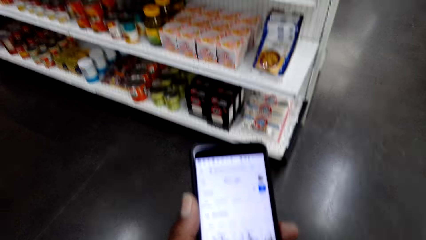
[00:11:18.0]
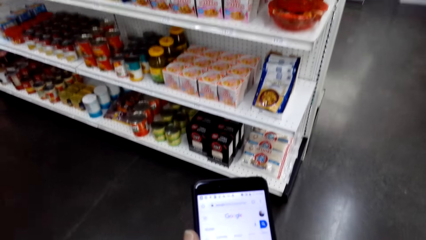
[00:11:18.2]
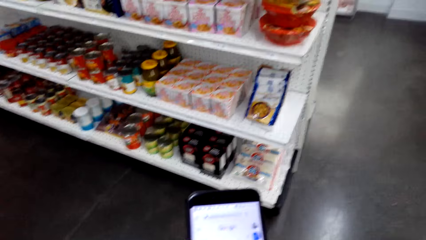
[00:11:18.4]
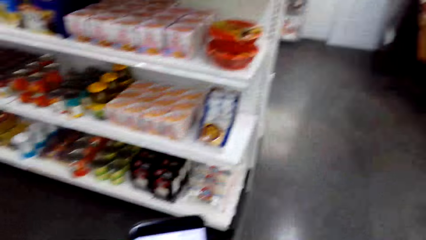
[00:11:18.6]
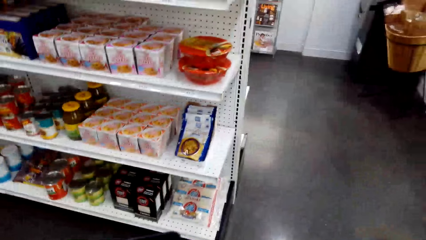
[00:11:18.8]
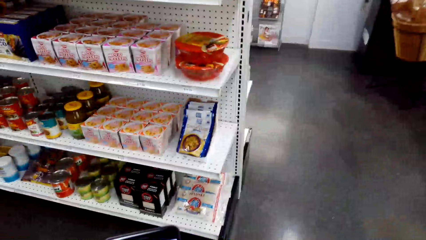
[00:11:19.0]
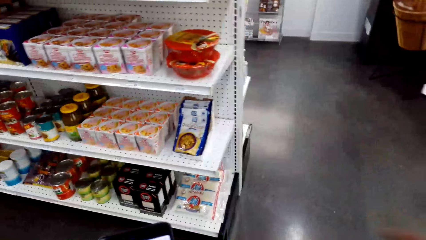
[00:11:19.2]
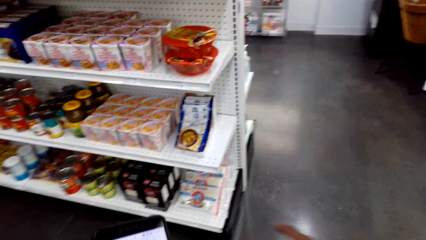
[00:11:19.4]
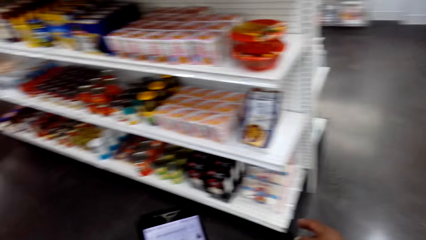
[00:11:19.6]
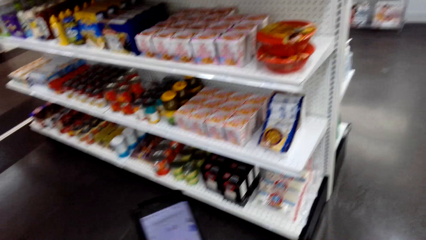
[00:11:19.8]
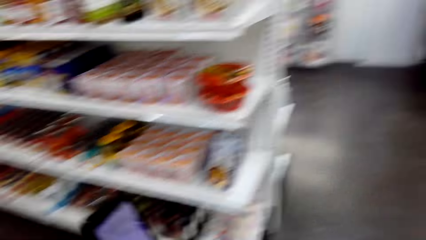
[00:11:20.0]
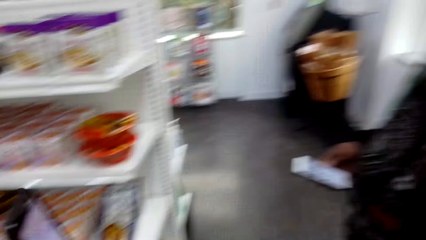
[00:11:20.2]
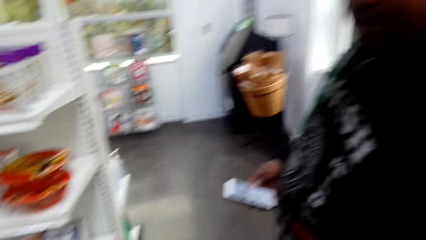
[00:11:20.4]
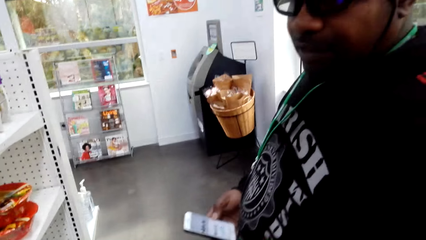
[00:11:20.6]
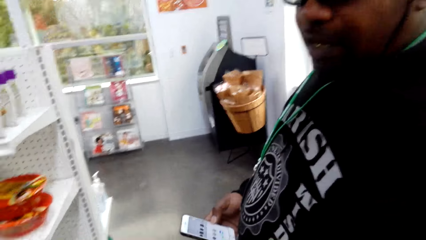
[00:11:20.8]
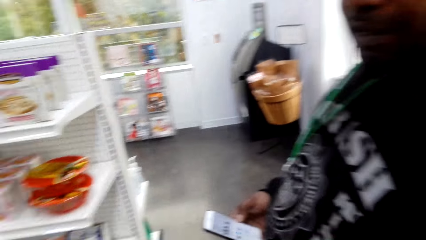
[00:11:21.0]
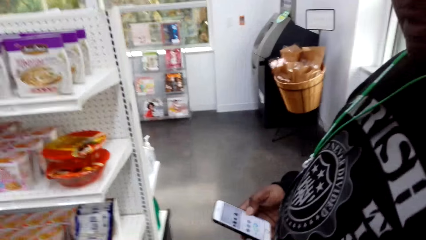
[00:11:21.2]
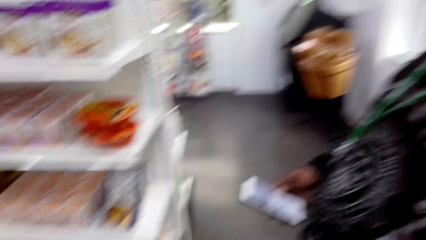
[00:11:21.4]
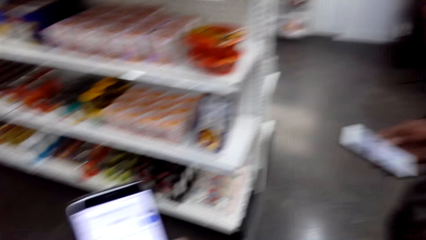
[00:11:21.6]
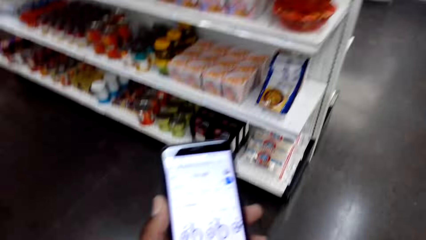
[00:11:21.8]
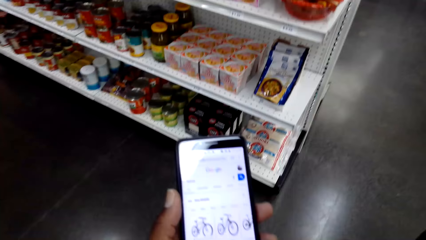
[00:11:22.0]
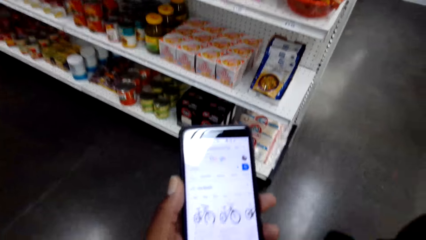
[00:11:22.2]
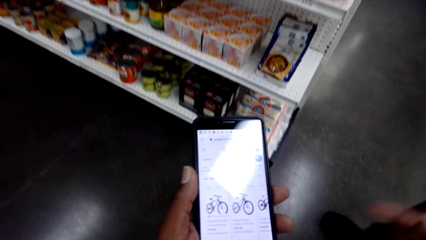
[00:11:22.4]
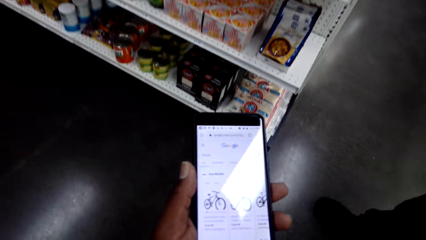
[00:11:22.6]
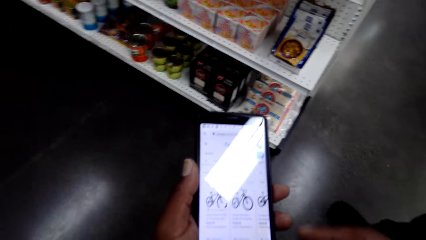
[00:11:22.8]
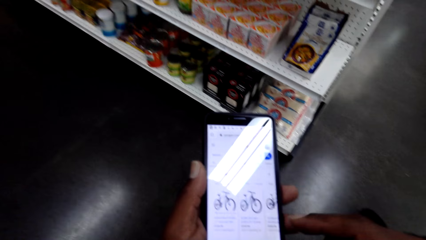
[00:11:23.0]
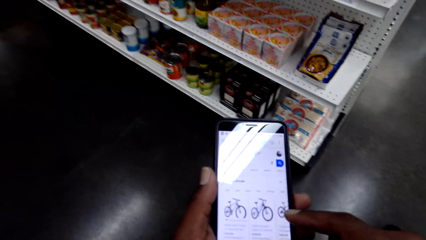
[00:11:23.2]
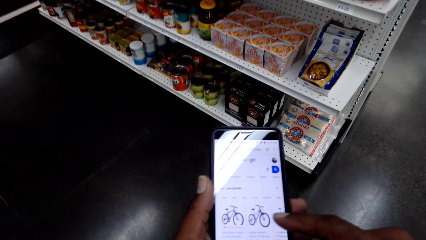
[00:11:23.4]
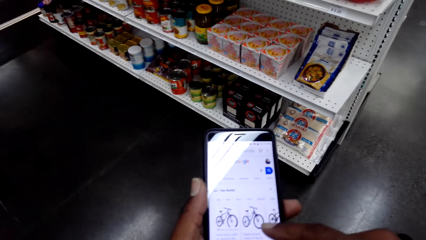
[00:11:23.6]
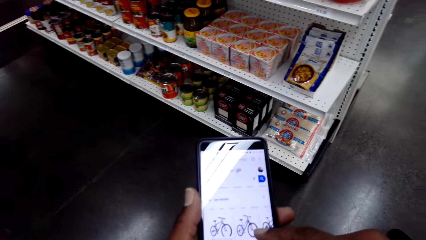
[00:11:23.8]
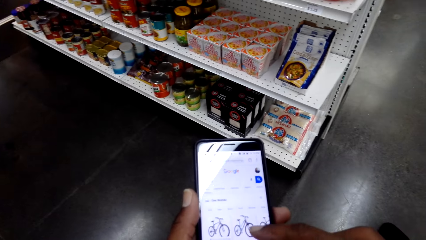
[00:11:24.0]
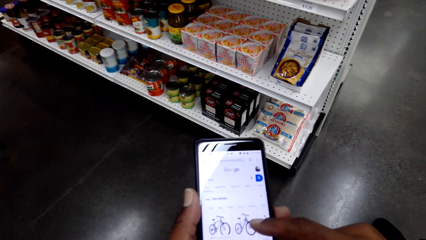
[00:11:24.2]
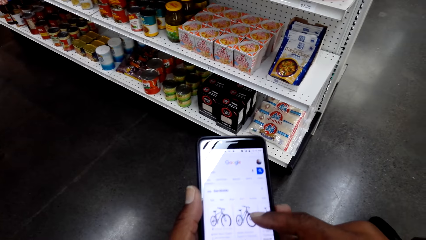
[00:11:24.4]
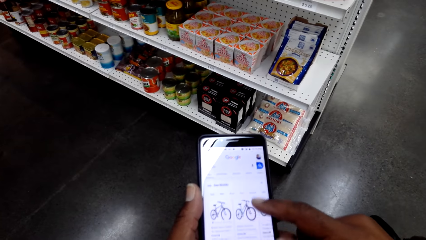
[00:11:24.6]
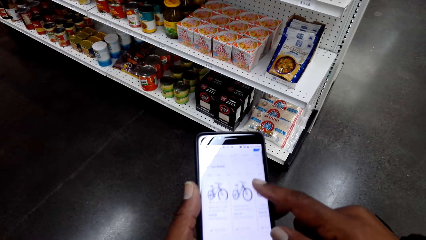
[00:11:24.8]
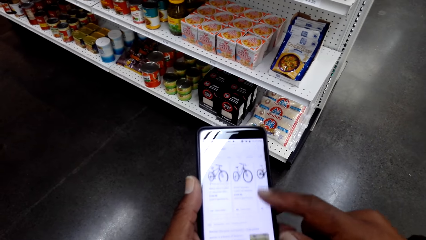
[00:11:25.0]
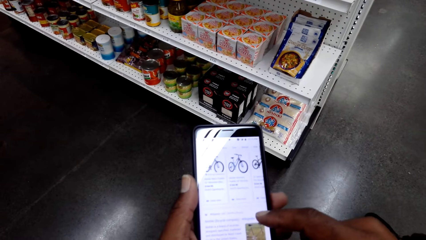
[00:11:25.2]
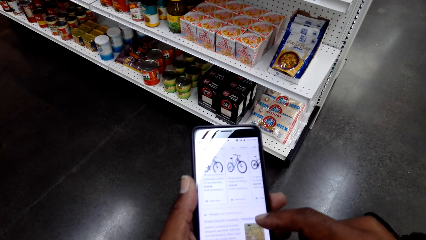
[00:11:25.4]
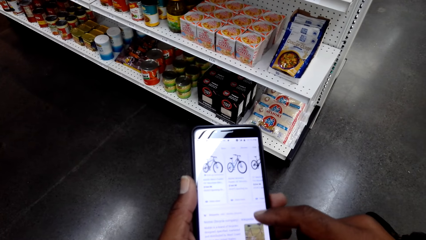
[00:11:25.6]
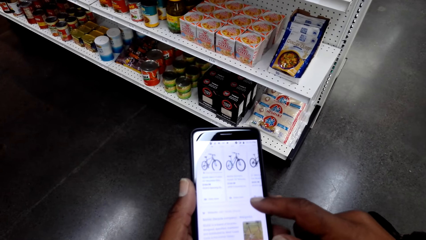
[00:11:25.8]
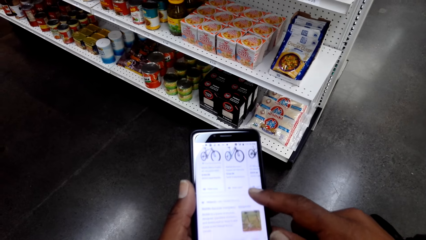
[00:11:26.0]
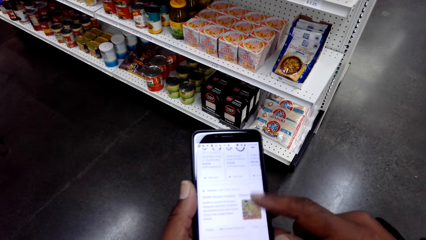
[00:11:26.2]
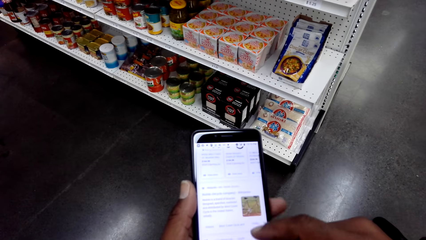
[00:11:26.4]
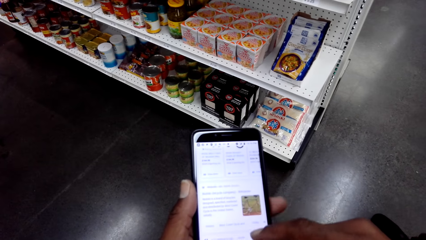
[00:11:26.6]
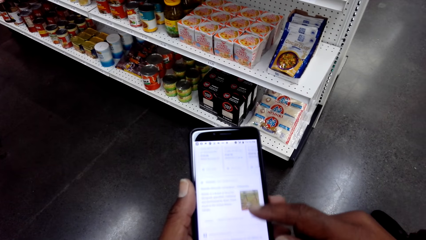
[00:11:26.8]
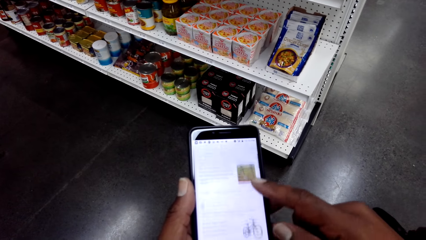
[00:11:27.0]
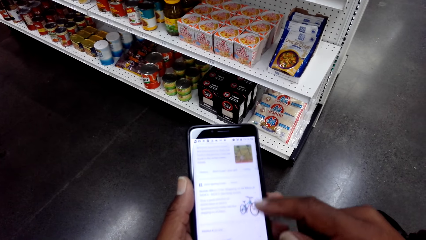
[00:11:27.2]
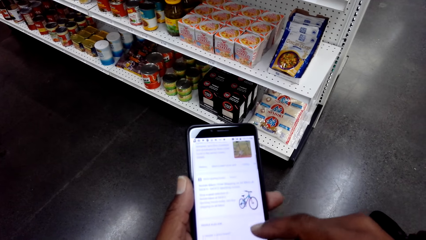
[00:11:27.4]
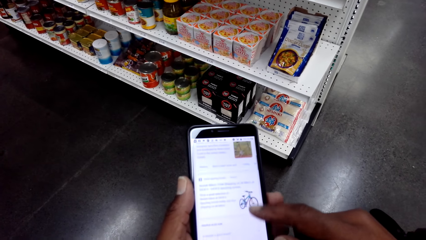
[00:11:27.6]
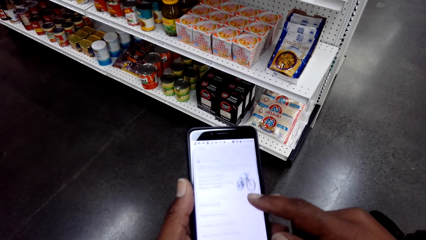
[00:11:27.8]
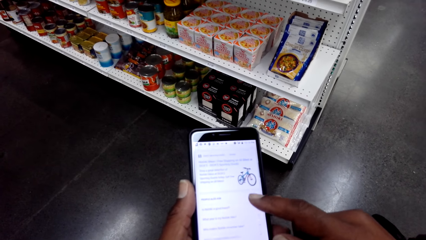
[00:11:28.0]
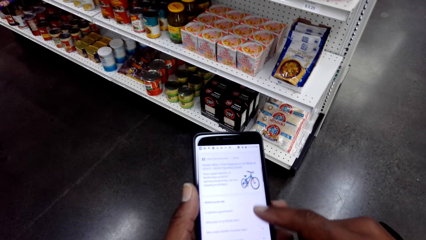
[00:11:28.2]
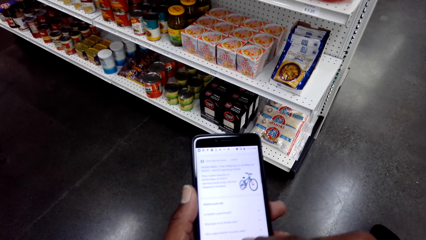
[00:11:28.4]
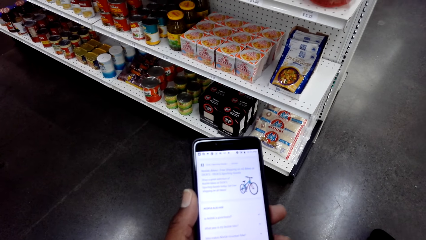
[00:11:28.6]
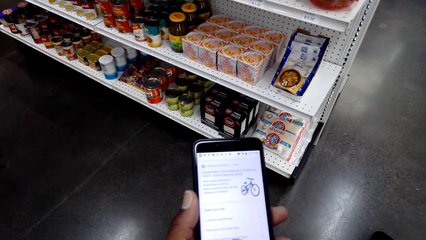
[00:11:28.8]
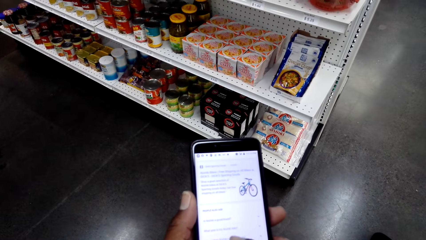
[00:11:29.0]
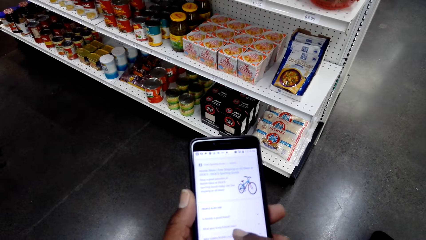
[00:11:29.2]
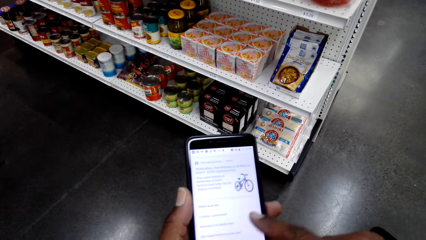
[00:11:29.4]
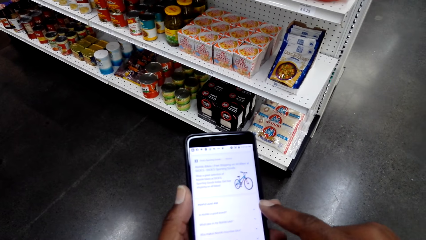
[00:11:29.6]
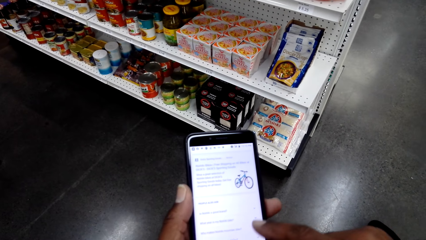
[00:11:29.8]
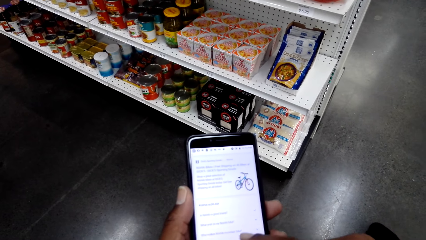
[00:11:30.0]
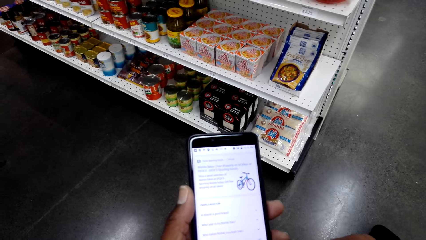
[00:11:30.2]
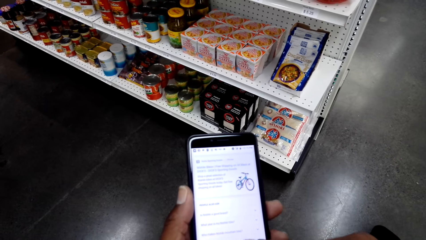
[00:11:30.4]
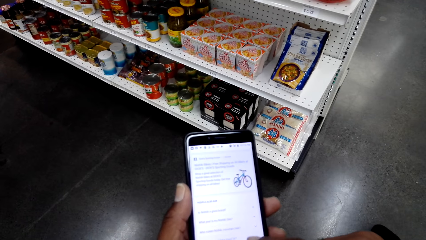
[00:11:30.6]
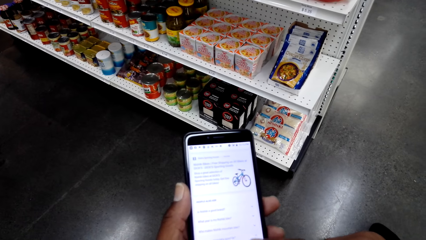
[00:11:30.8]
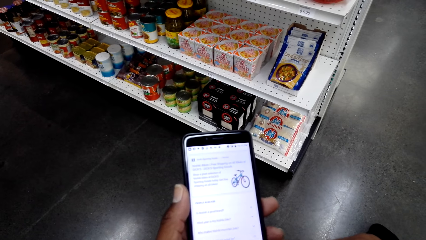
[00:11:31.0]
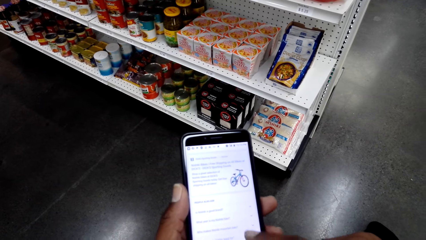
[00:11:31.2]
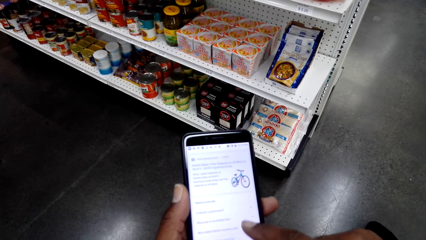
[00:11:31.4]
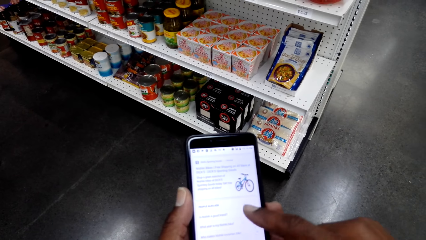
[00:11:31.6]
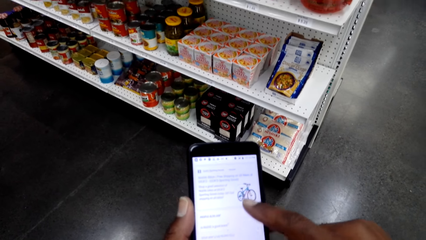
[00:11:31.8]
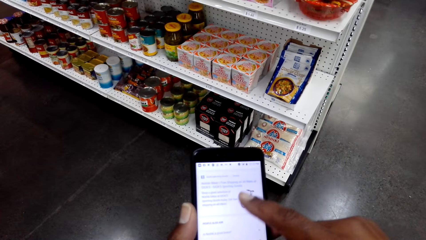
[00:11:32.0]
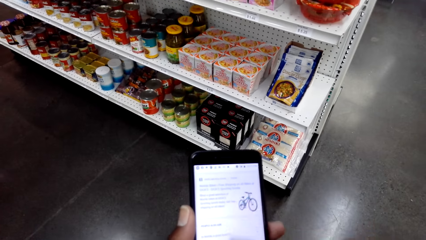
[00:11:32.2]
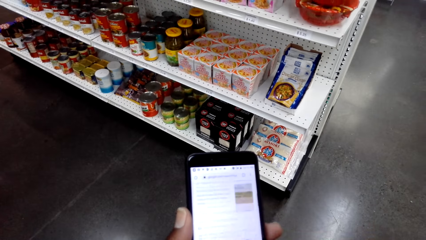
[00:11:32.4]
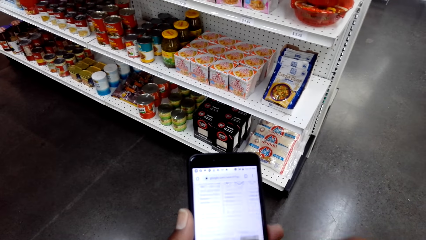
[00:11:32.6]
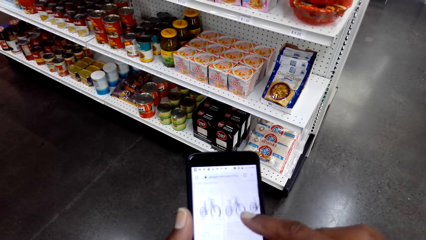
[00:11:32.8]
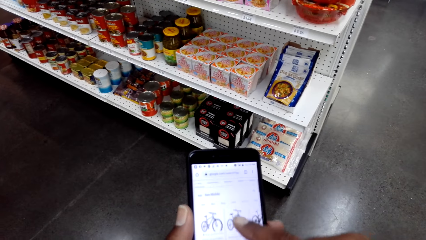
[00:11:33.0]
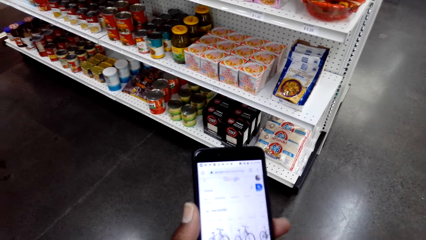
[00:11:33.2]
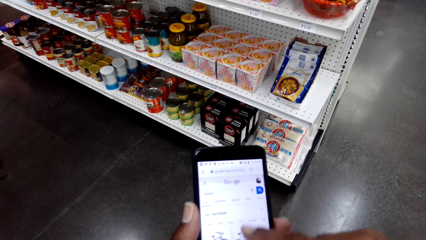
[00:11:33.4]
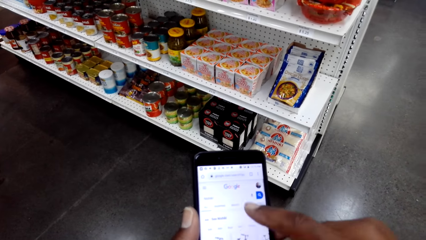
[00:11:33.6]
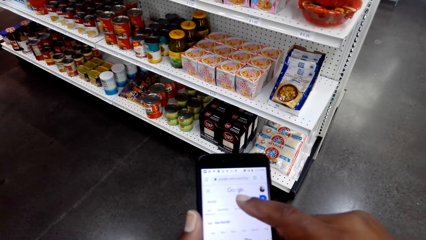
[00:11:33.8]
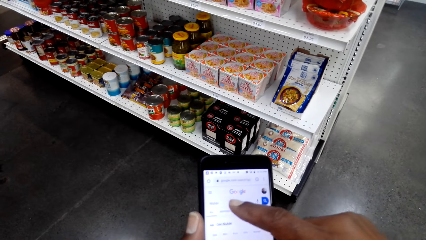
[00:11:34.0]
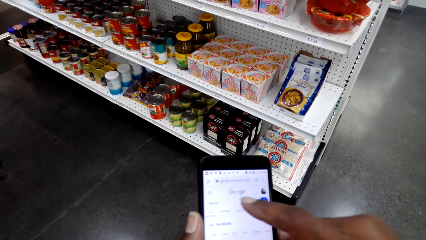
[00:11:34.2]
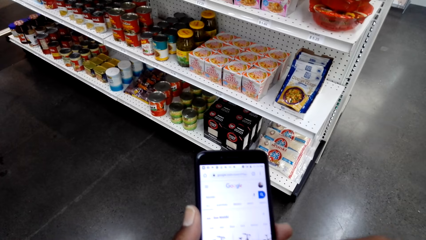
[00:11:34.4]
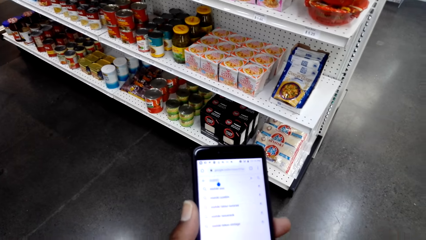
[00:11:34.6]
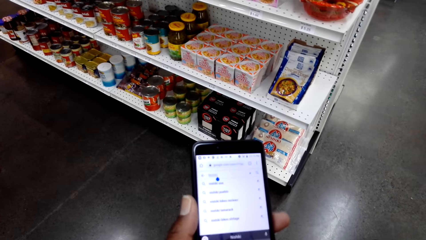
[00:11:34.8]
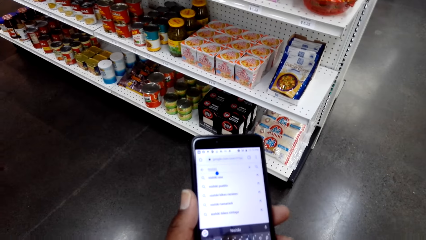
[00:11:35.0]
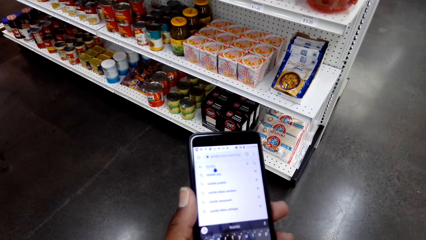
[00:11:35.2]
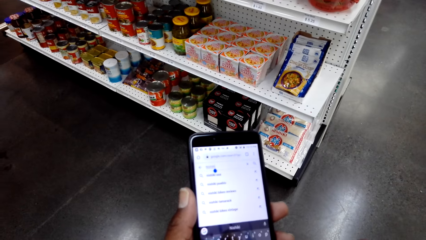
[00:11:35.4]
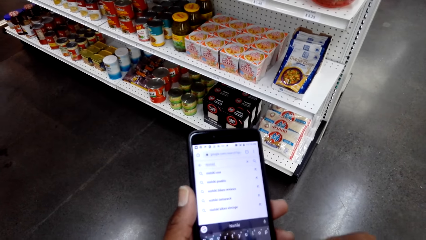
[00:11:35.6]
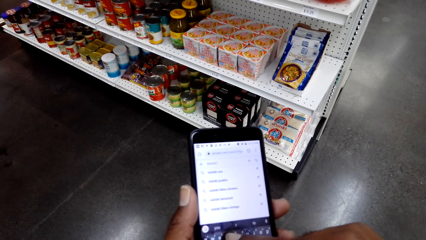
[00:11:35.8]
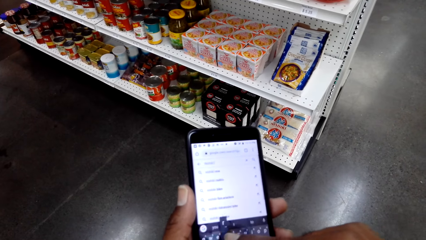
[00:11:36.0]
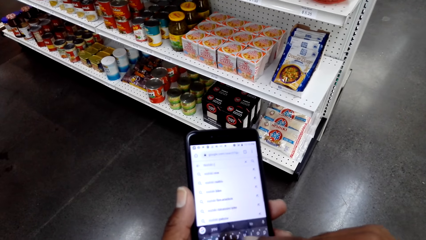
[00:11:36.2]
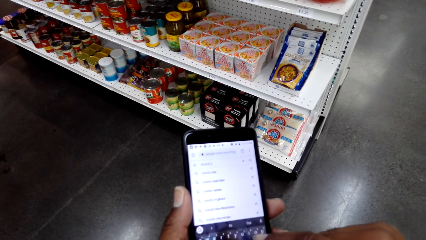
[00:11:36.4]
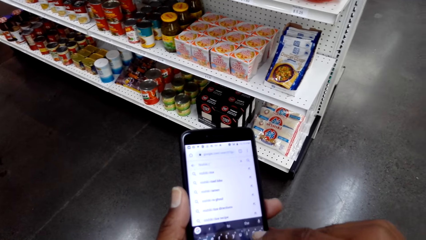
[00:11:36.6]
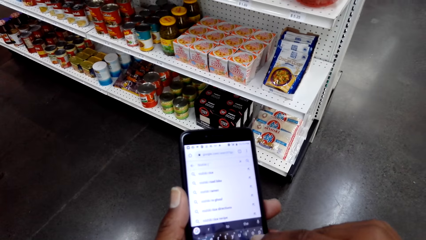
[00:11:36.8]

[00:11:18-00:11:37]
The camera wearer looks at a person. The person talks. The camera wearer looks at his phone. He operates his phone. He scrolls down his phone. He operates his phone.
